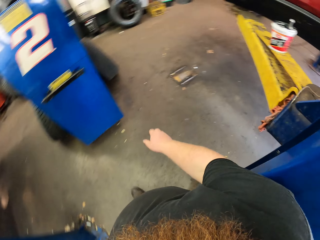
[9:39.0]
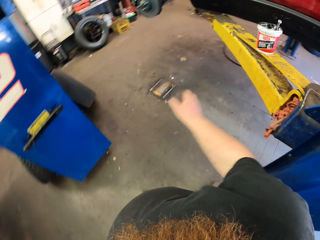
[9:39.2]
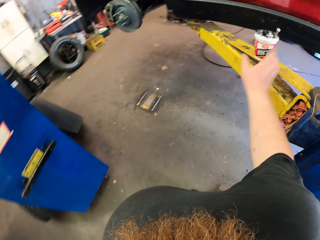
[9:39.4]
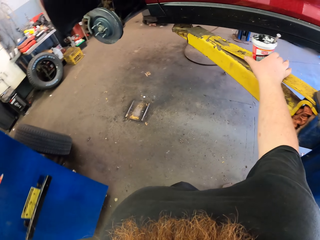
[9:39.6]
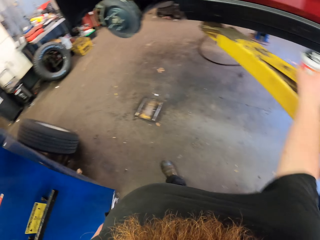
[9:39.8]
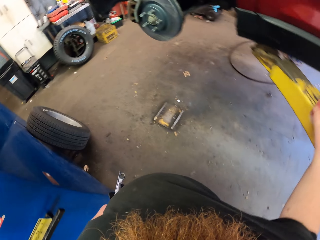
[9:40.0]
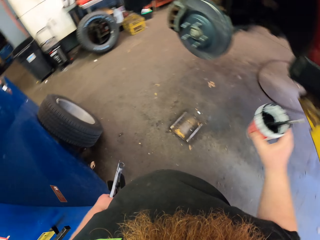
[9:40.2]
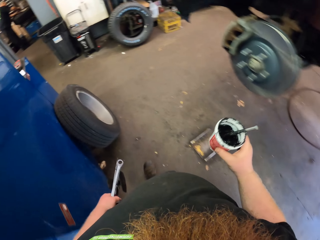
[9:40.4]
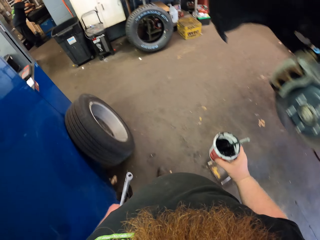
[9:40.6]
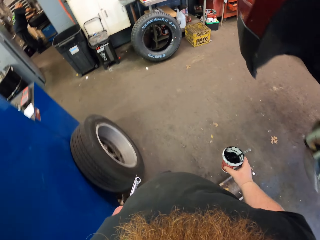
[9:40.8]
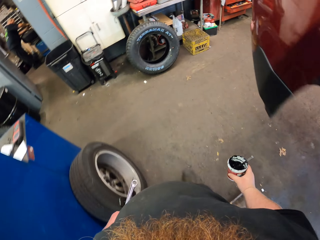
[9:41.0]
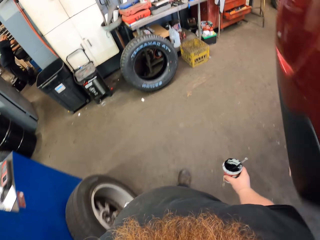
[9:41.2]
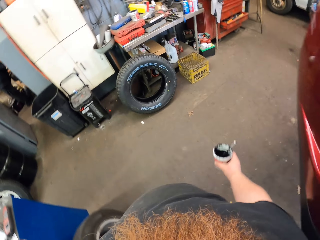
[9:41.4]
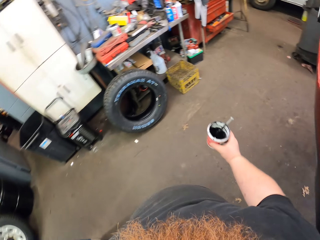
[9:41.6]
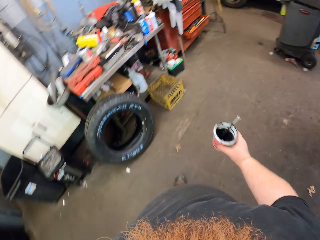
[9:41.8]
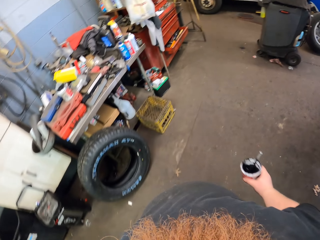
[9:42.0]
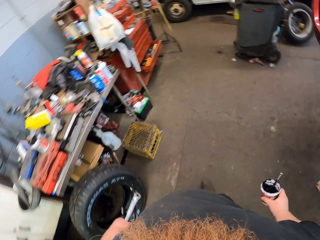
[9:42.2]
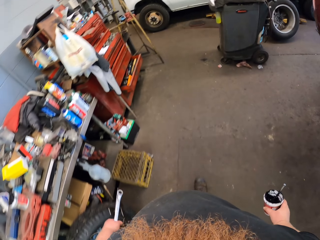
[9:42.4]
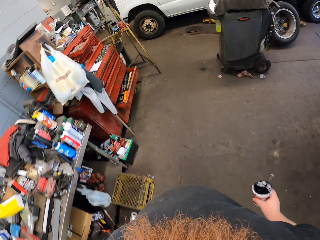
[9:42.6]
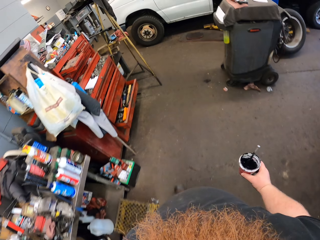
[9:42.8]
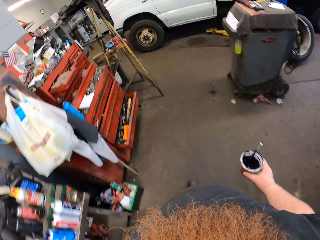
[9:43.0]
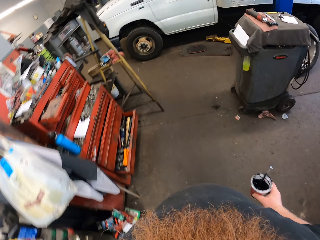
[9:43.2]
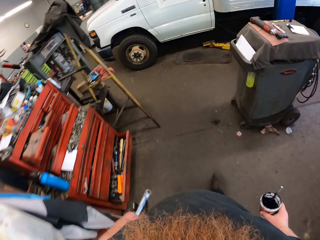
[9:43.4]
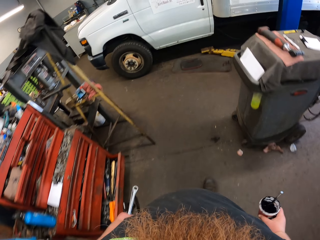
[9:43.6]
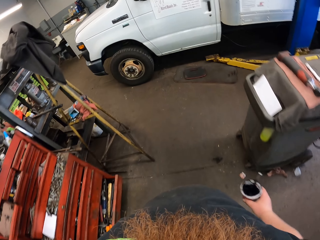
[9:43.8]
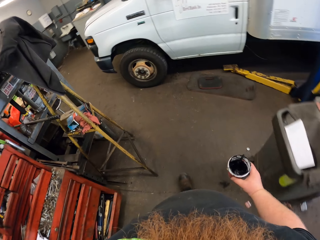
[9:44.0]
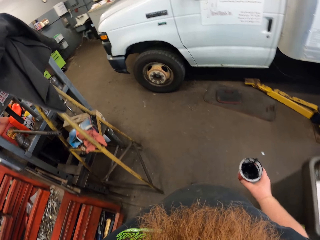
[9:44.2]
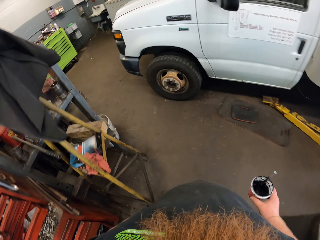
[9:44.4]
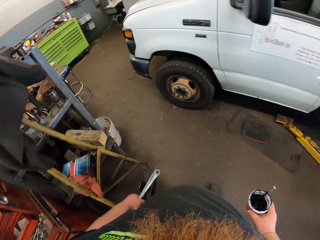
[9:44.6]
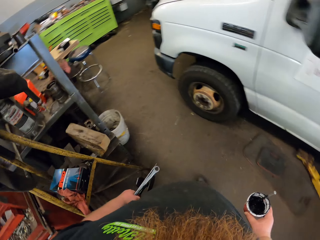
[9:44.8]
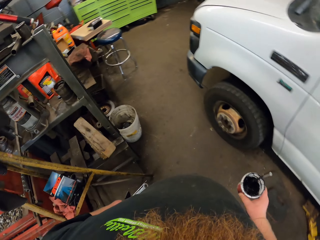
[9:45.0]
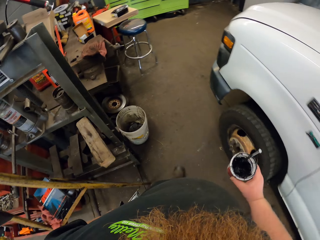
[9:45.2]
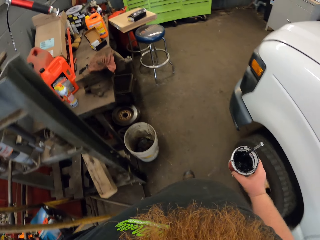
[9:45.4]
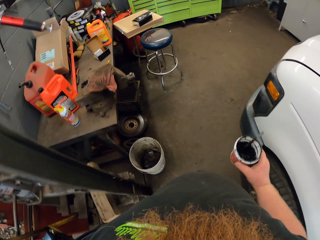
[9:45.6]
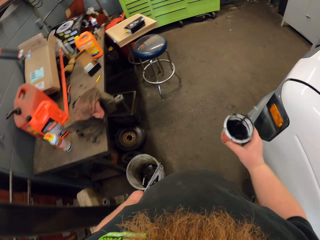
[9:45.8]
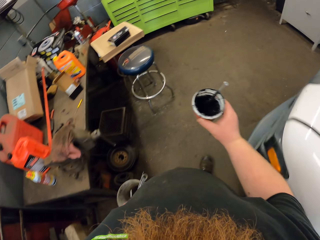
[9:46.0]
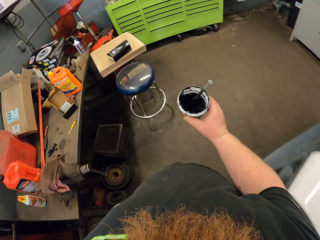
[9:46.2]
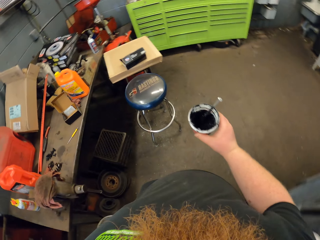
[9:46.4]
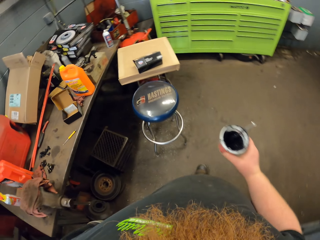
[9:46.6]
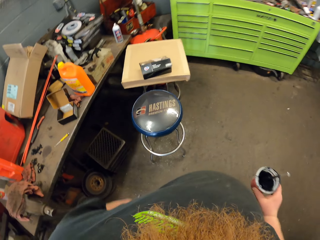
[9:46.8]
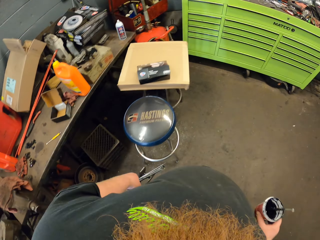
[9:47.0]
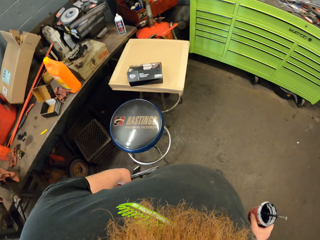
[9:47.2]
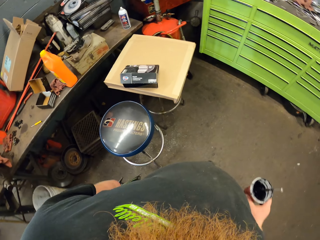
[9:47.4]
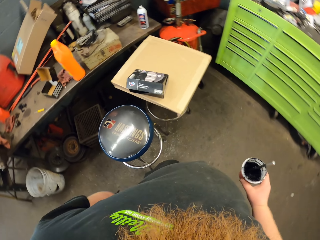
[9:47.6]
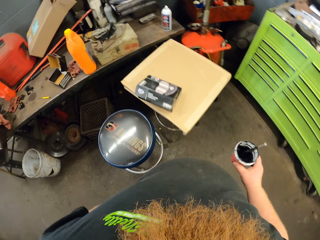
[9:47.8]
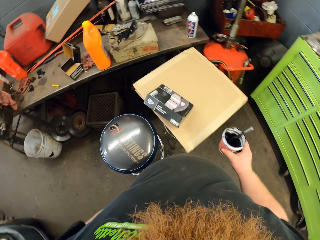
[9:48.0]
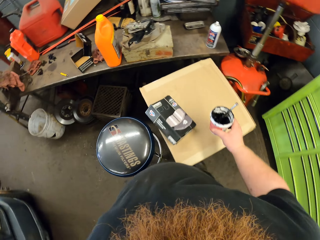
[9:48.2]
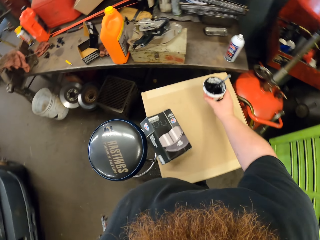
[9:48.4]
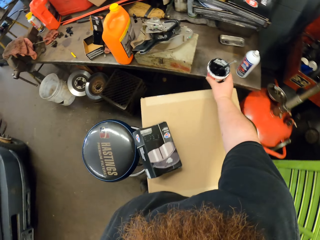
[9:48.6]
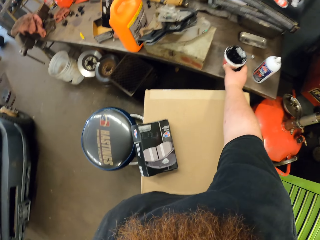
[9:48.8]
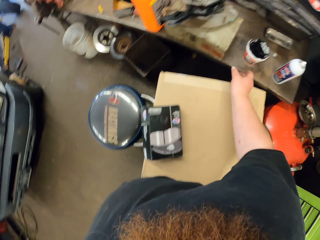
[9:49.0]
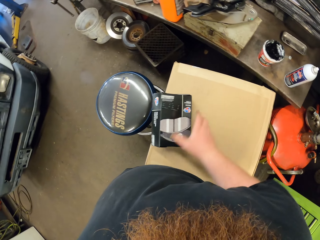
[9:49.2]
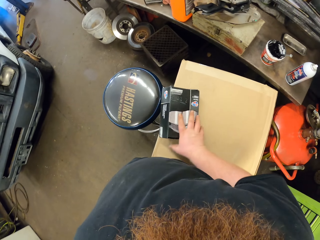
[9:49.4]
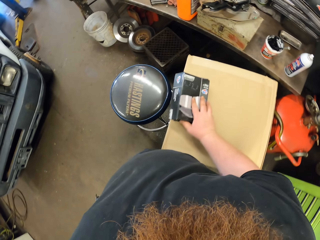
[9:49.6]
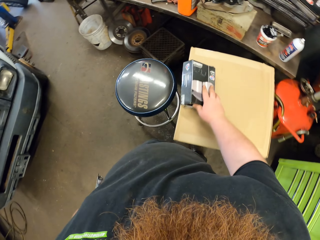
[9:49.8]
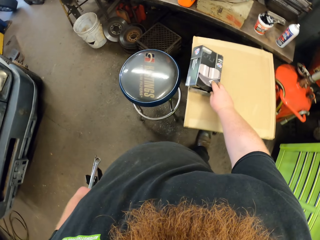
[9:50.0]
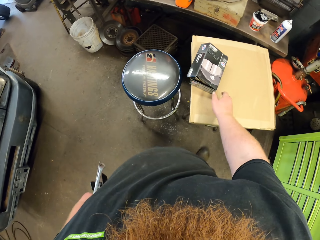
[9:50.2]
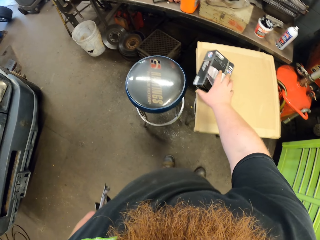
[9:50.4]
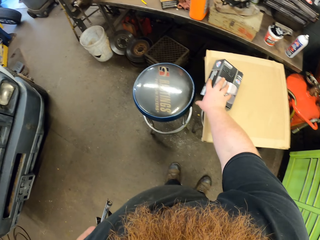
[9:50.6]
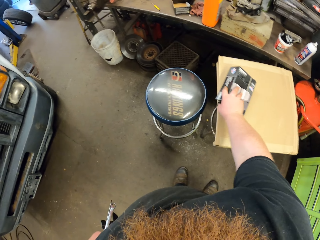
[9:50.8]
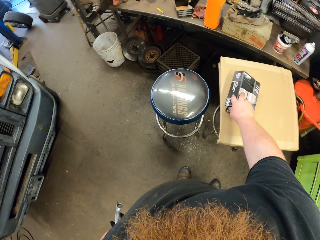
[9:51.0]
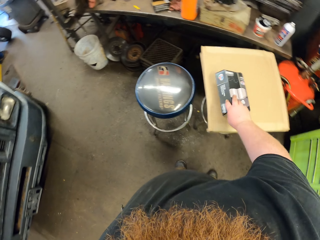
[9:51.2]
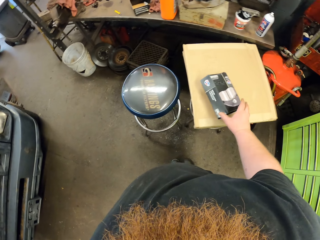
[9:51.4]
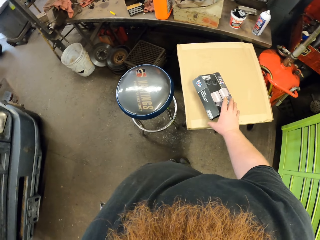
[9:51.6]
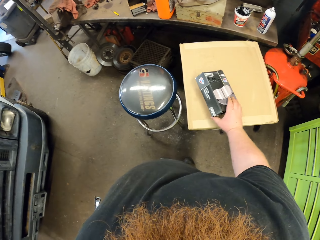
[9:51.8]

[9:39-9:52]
The camera wearer walks in the room. They move a container from the metal stand. They walk in the room. They put the container on the table. They touch the box and move the box on the table.

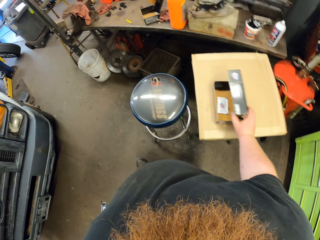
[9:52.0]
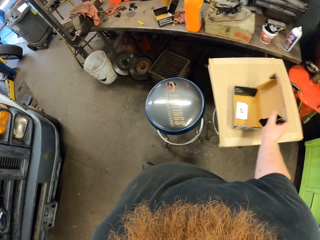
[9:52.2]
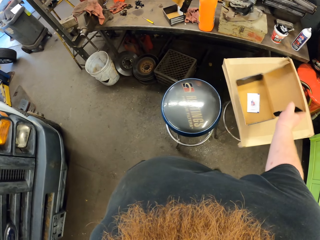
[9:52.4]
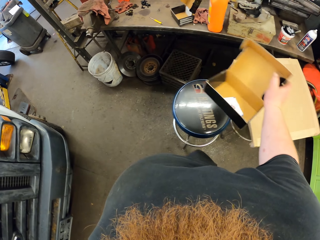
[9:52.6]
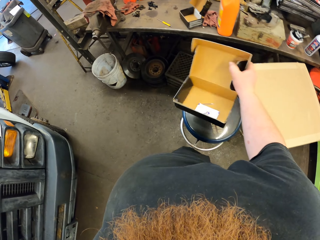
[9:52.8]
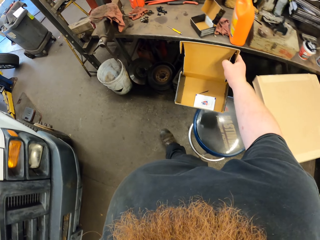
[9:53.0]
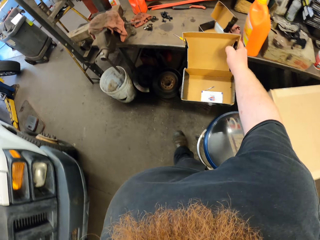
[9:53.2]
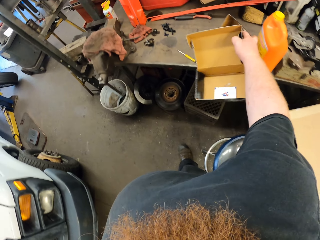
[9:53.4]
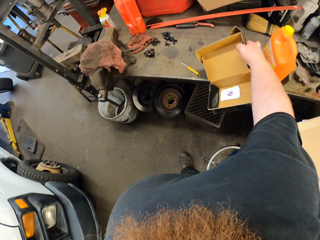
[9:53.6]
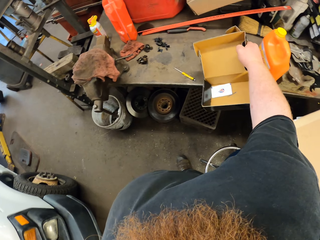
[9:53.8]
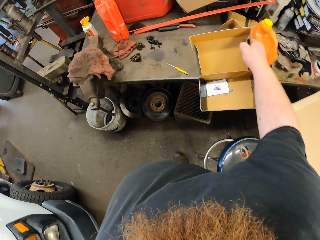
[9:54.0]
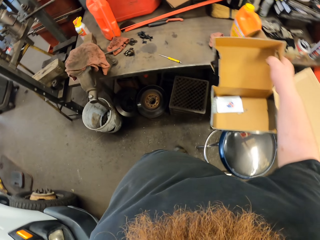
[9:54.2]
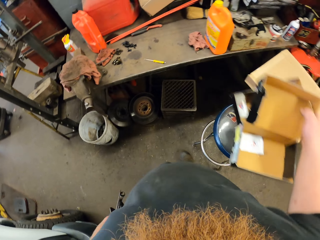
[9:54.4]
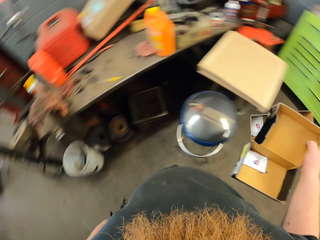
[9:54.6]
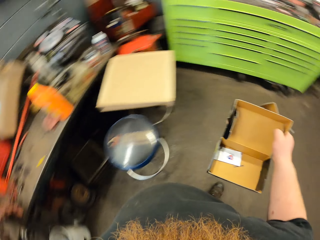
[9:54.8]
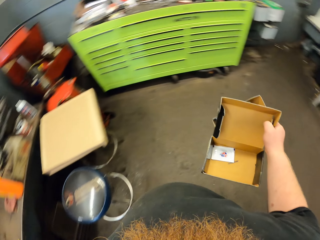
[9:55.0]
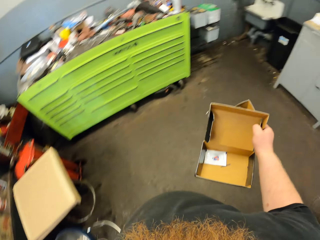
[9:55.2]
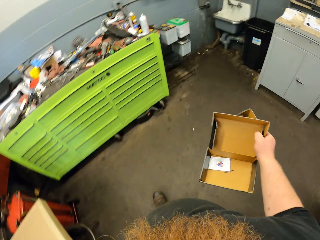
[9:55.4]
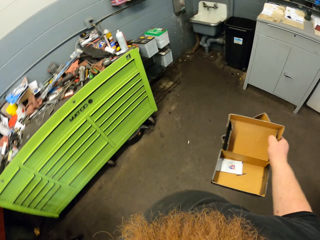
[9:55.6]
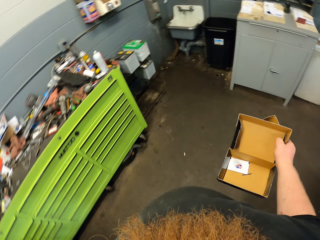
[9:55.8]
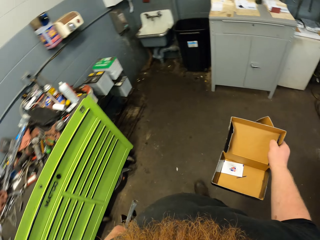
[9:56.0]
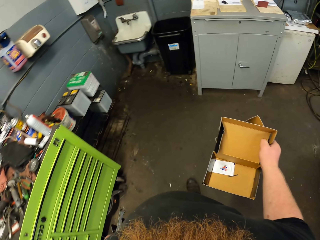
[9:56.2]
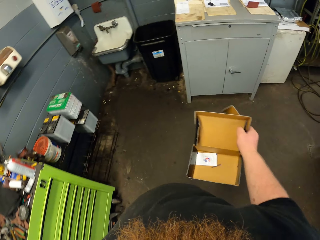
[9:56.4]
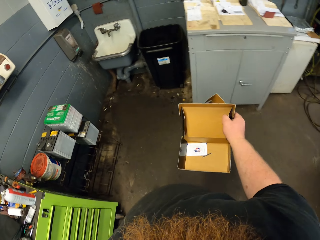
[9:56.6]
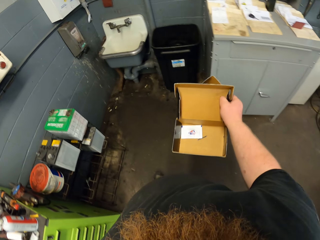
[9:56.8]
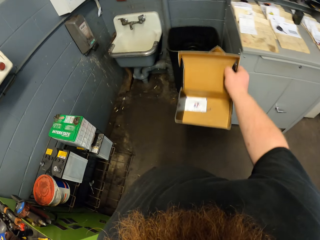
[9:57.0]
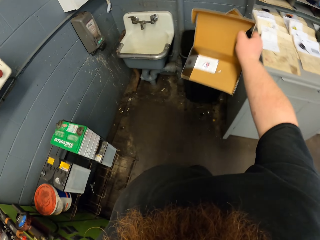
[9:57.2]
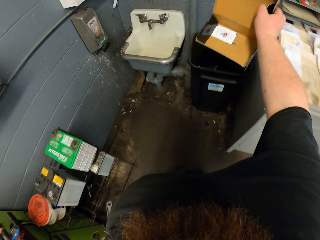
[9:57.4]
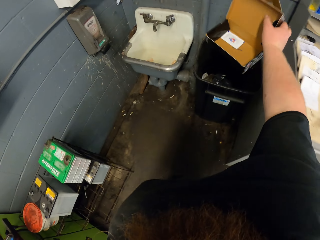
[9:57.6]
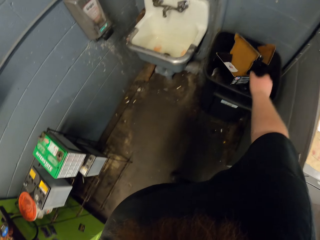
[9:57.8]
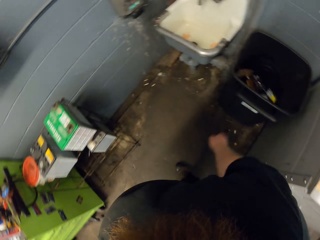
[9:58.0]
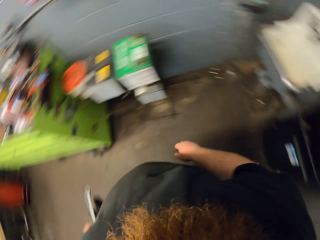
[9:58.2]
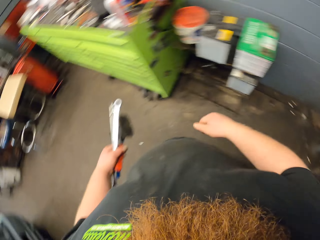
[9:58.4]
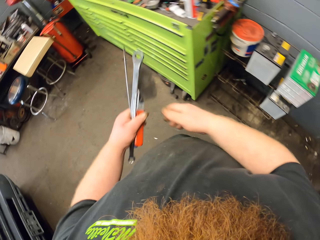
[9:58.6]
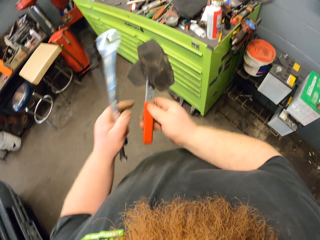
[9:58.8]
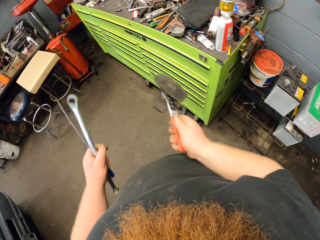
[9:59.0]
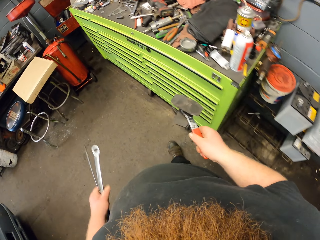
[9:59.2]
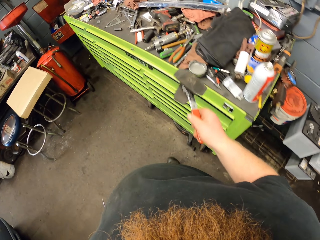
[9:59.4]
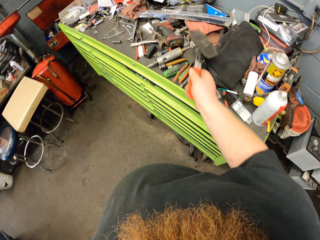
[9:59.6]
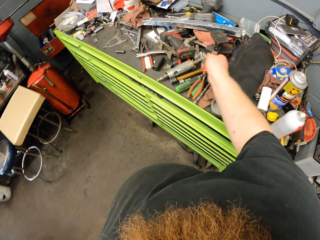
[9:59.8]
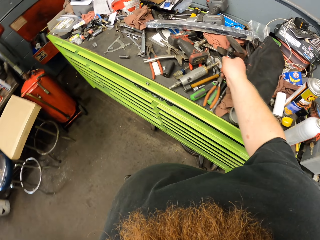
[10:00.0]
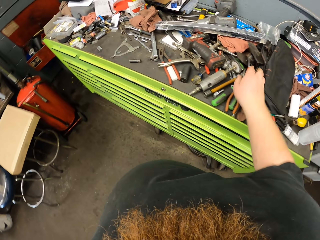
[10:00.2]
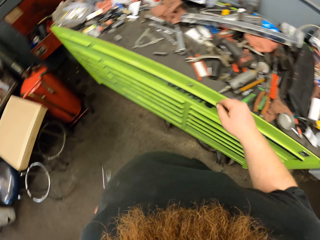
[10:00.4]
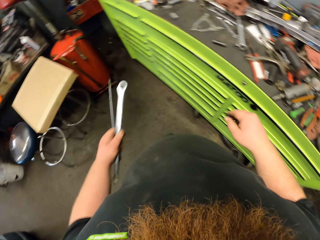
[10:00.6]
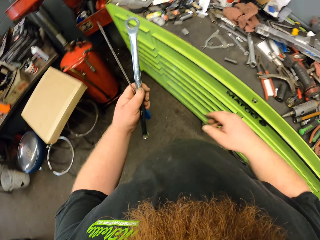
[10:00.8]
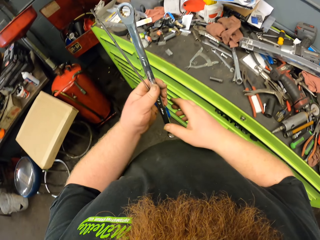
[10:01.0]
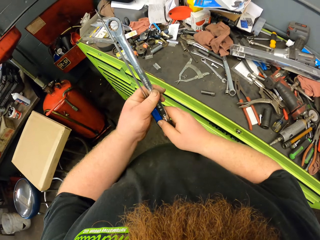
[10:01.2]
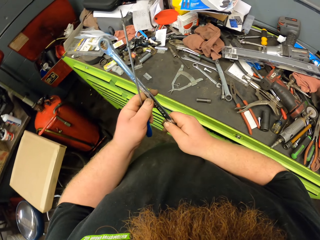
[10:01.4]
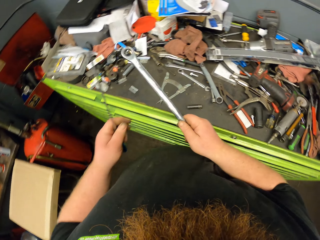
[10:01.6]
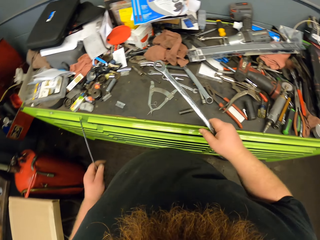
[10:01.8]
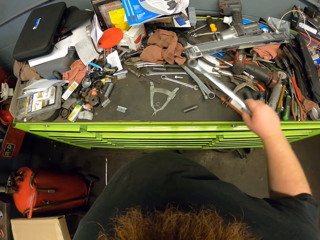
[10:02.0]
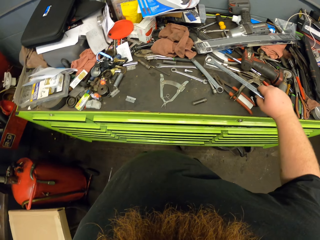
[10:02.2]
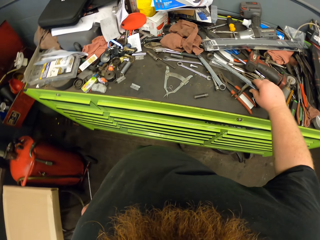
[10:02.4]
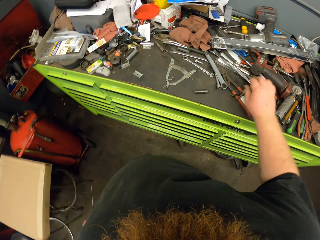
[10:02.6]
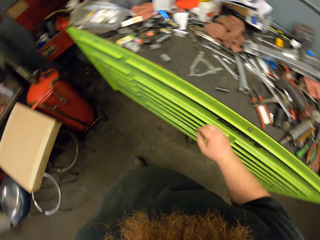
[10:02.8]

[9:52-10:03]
The camera wearer opens the box, carries the box, and picks up the other box. They turn around. They walk in the room. They walk towards the trash bin and put the box in the trash bin. They turn around. They put something in the other hand. They put something on the cabinet.
